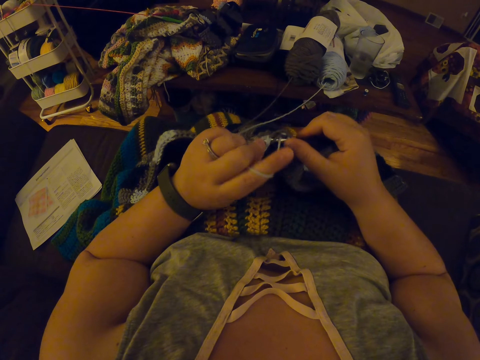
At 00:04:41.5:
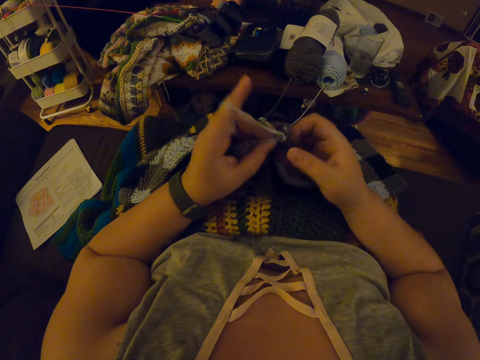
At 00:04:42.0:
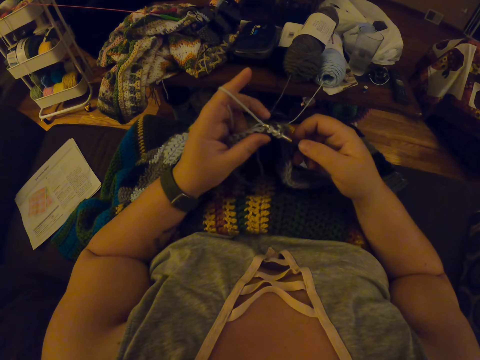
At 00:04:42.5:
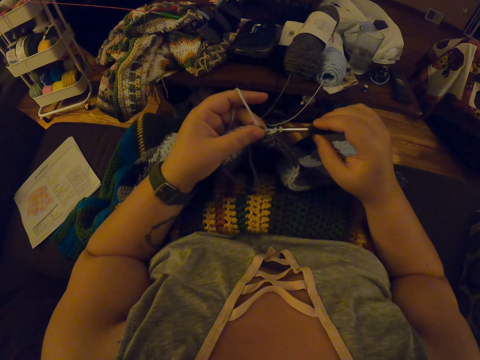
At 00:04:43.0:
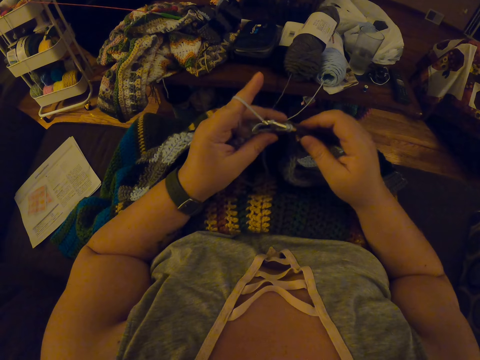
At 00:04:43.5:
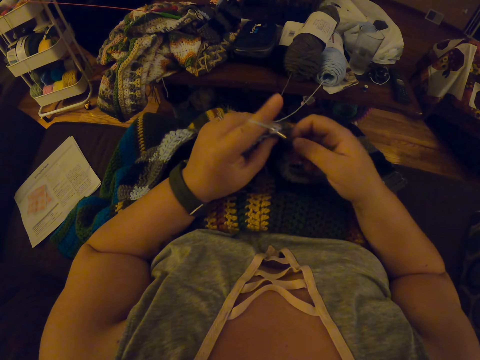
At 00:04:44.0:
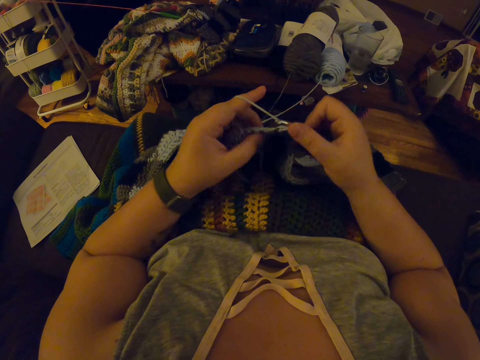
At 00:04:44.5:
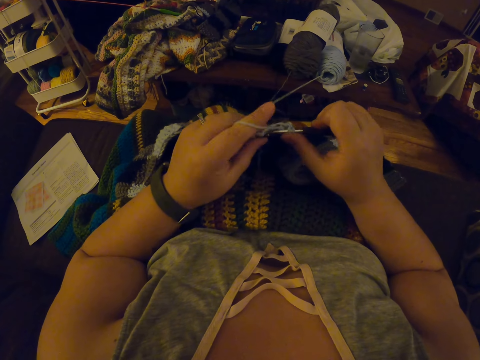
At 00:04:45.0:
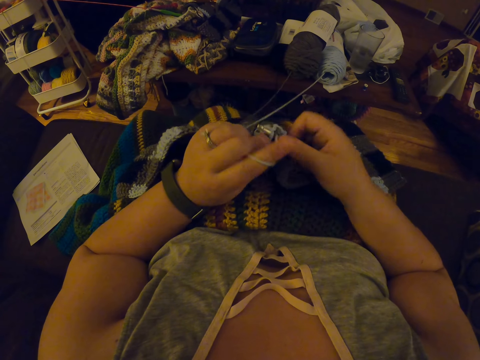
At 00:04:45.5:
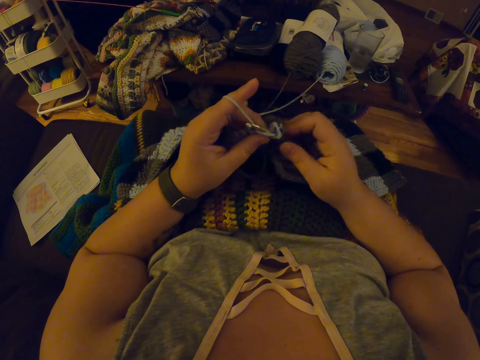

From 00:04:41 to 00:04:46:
The camera wearer knits the garment.

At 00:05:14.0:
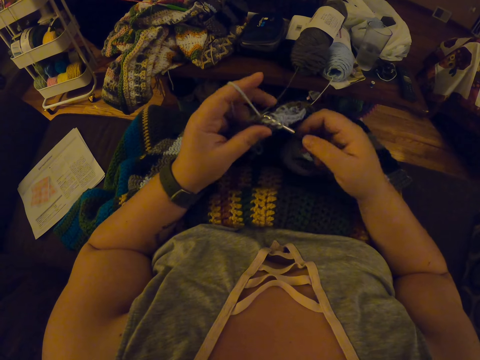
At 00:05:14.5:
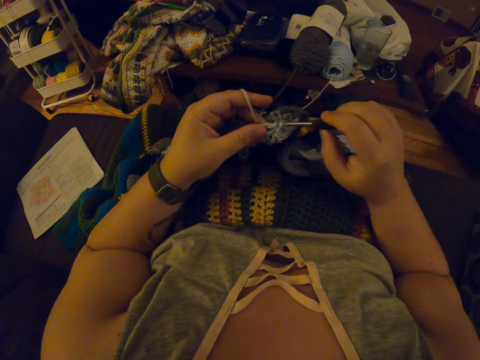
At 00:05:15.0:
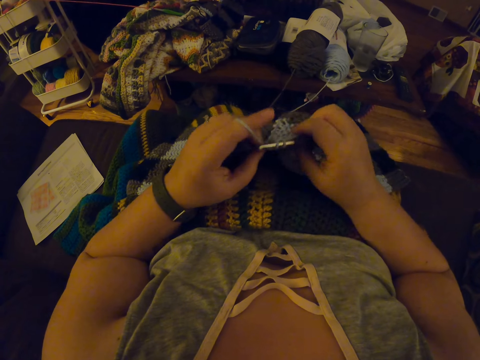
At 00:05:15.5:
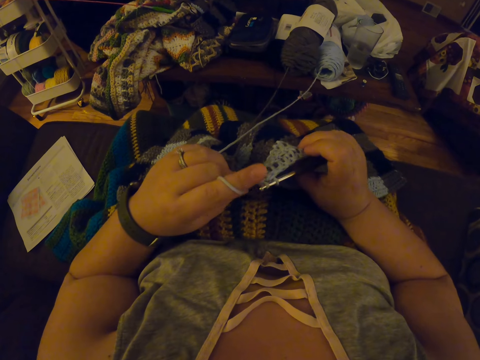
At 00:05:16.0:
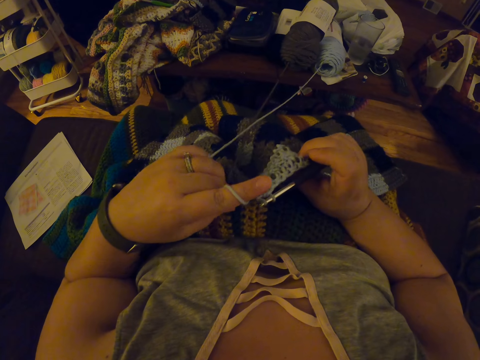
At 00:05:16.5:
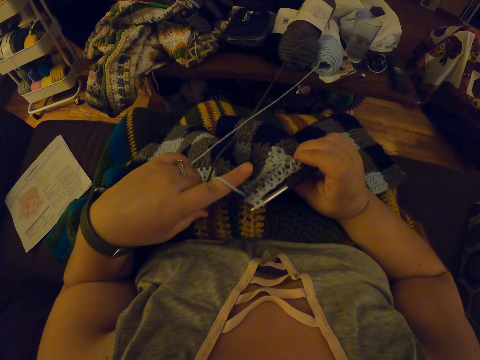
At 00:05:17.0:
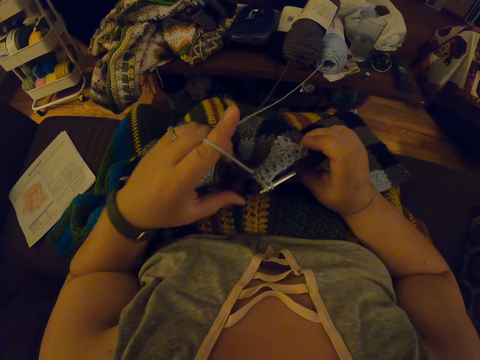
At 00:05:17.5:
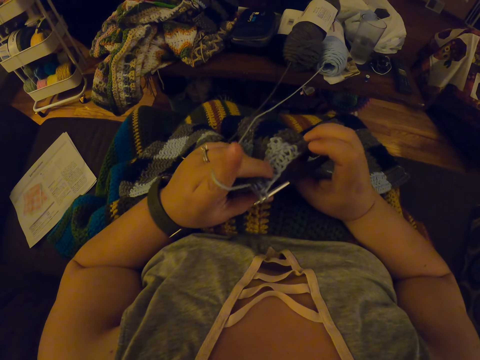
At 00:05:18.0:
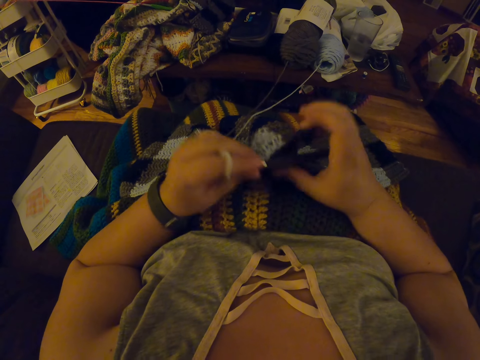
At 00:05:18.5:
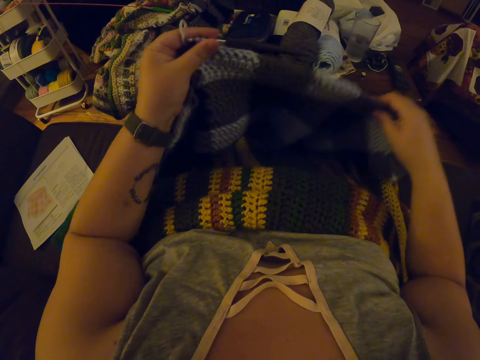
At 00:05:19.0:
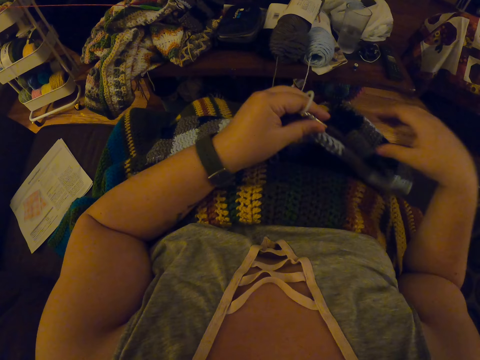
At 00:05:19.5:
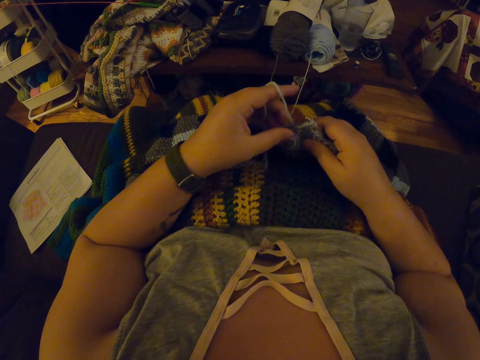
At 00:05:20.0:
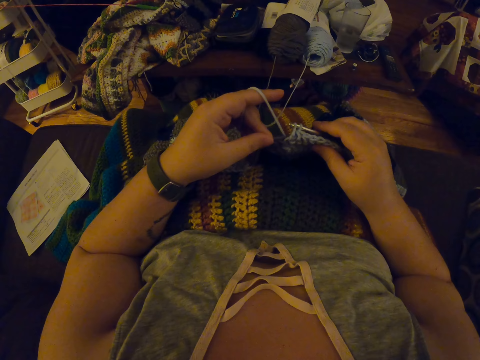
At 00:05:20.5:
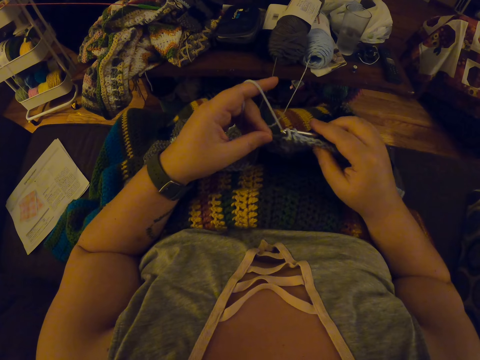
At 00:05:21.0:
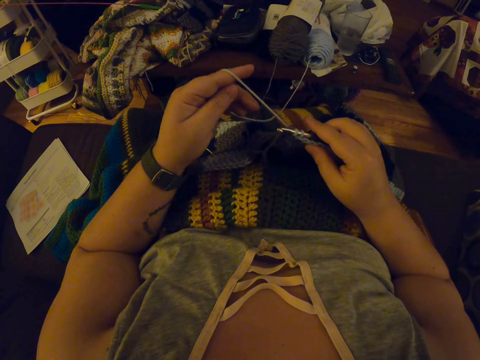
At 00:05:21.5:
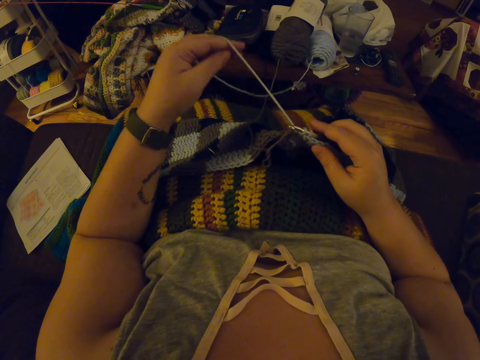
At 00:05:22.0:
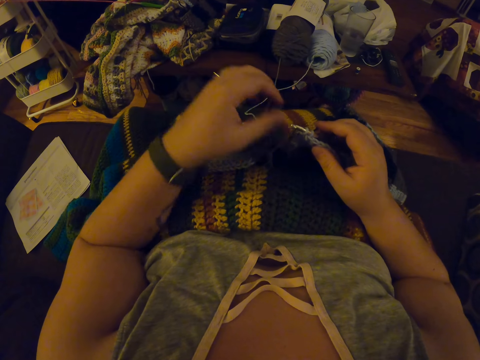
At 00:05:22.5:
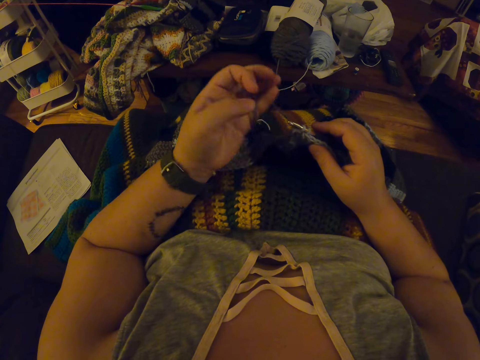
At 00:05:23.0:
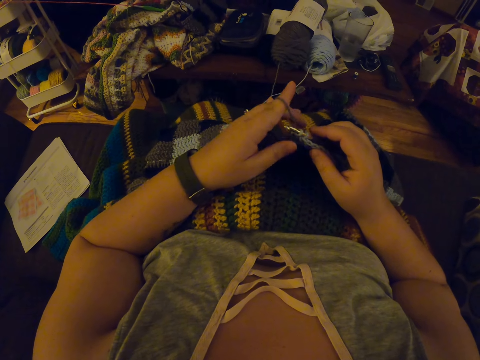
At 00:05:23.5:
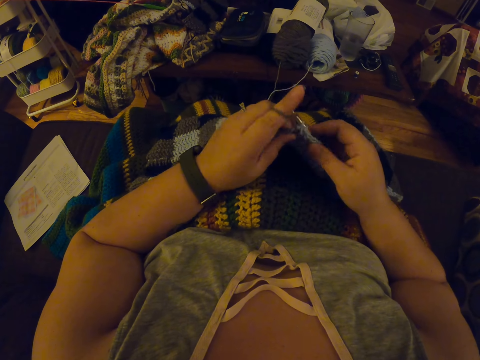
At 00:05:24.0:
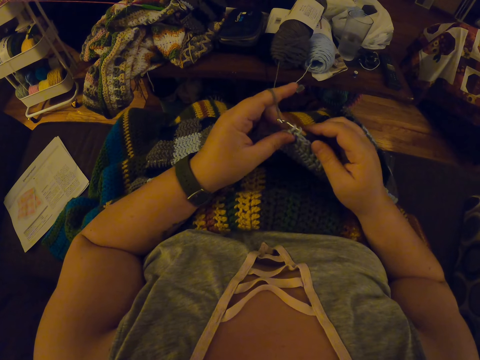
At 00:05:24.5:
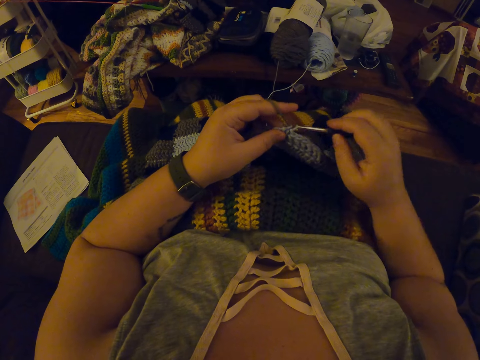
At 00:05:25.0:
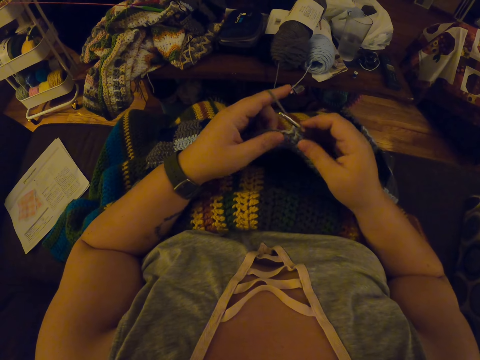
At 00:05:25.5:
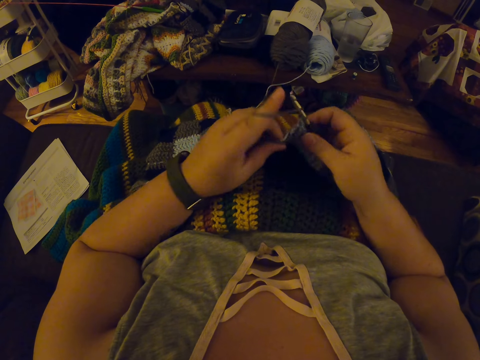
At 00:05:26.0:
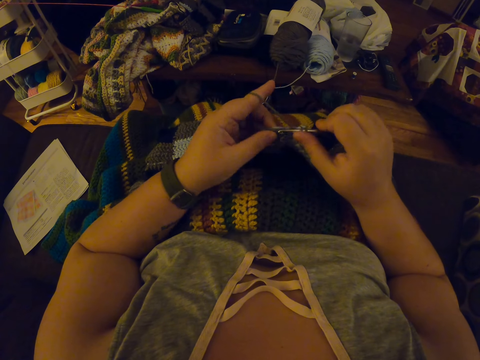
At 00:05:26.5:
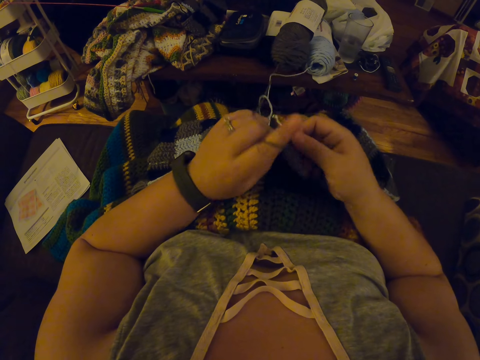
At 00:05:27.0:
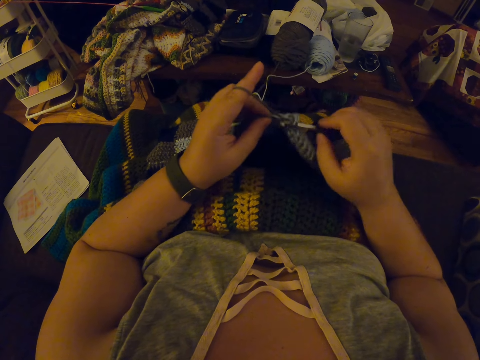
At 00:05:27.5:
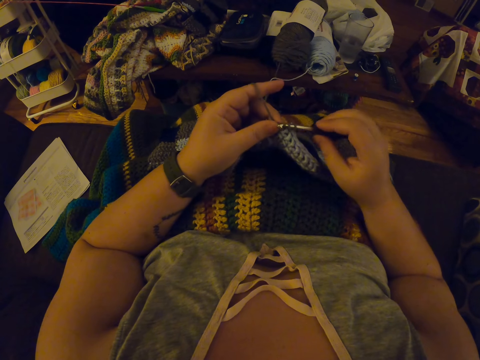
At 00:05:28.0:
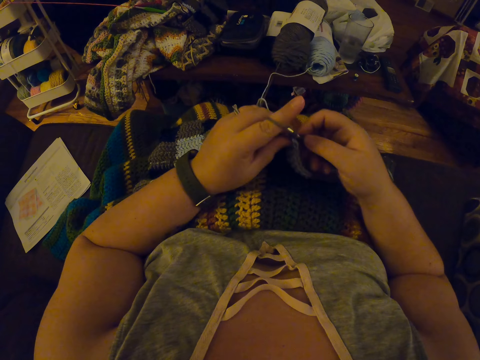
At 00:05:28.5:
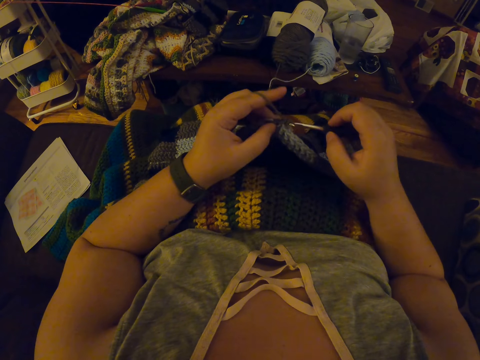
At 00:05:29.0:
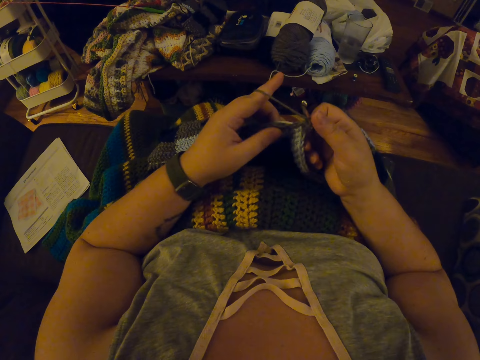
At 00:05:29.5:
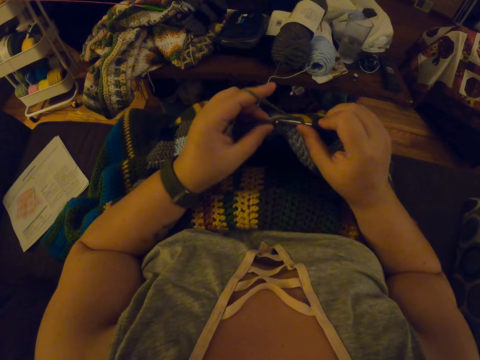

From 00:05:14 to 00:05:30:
The camera wearer pulls the yarn or thread inside the fabric with her left hand again. She adjusts the fabric on her lap with her hands, drops the yarn in her left hand on her lap, twists the yarn around her left hand again, adjusts the thread and continues crocheting with the yarn.

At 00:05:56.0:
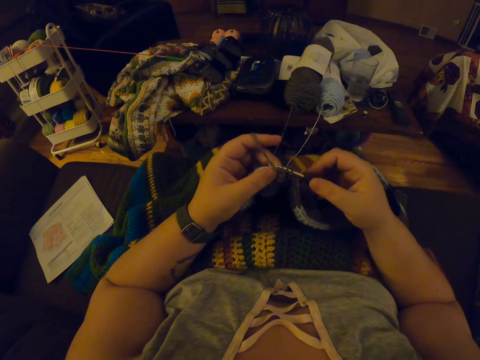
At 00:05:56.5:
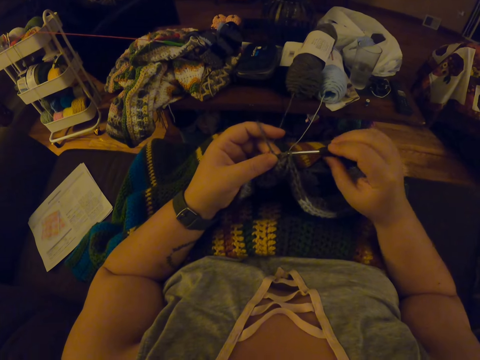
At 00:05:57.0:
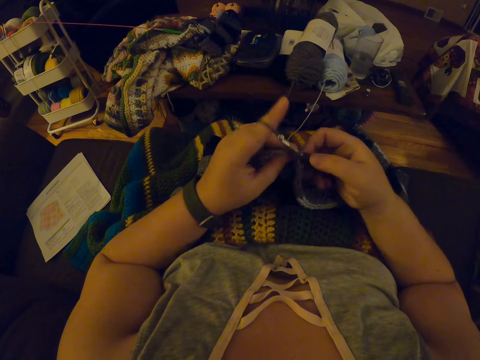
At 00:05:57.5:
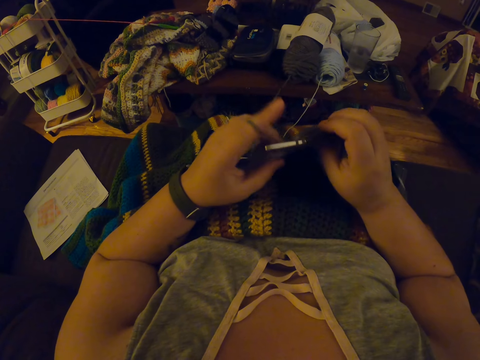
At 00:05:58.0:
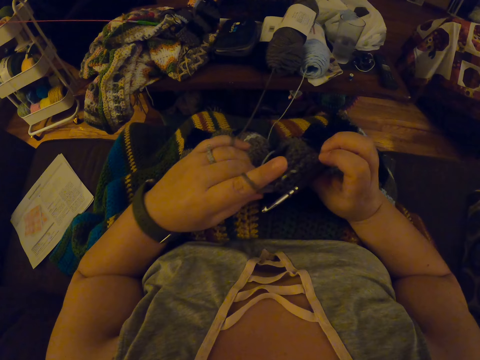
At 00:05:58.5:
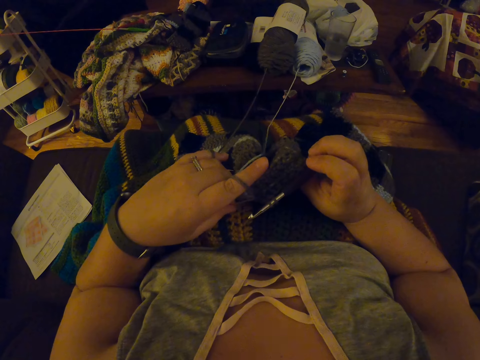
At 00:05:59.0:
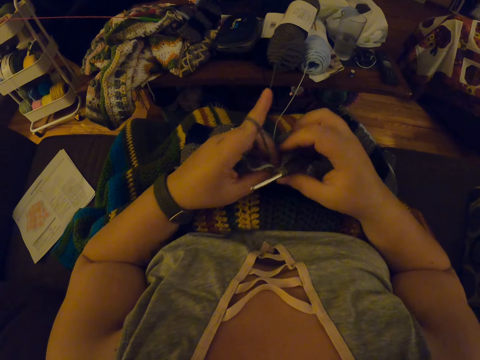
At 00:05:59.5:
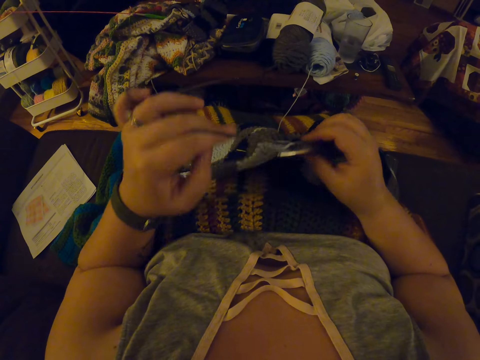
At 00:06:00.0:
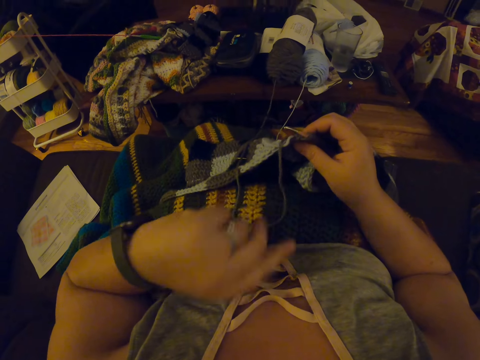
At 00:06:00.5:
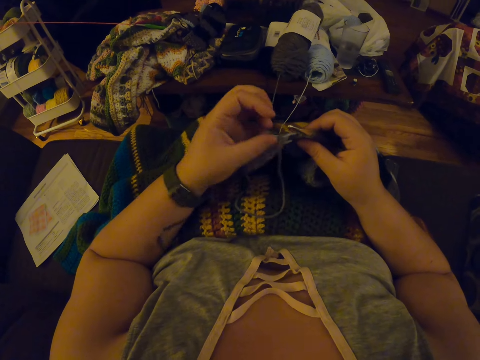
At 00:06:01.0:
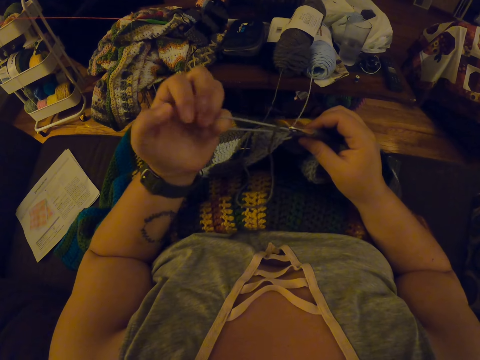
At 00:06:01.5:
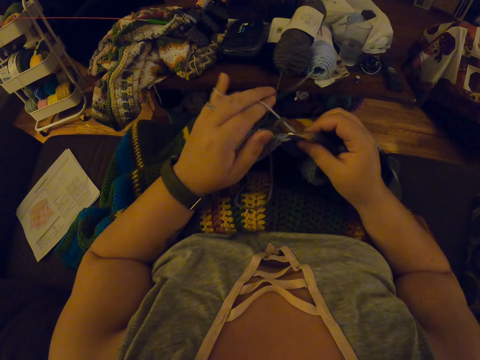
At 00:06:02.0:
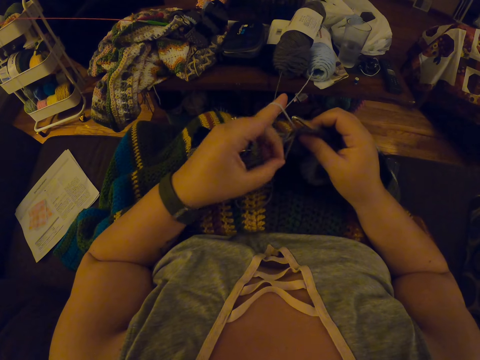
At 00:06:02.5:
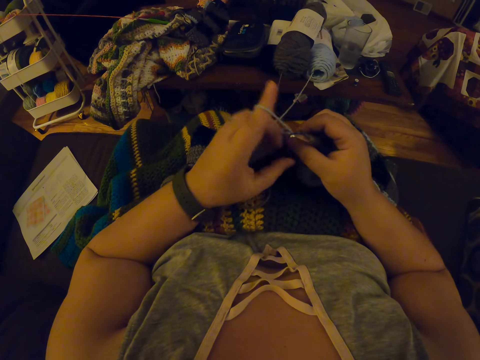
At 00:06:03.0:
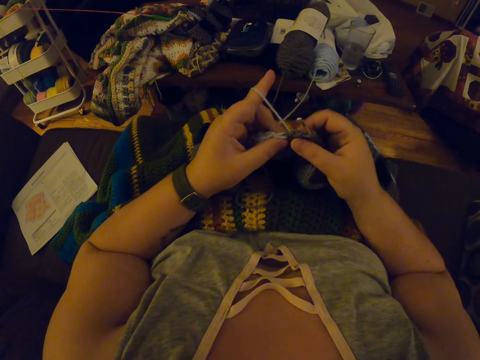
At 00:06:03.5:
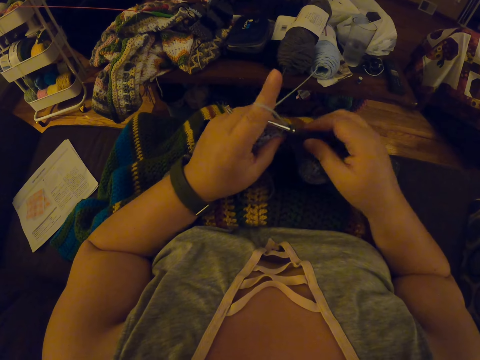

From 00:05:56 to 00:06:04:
The camera wearer pulls a yarn or thread inside the fabric with her left hand. She drops the fabric in her left hand on her lap, adjusts the thread, twists the yarn around her left hand again and continues crocheting with the yarn.
